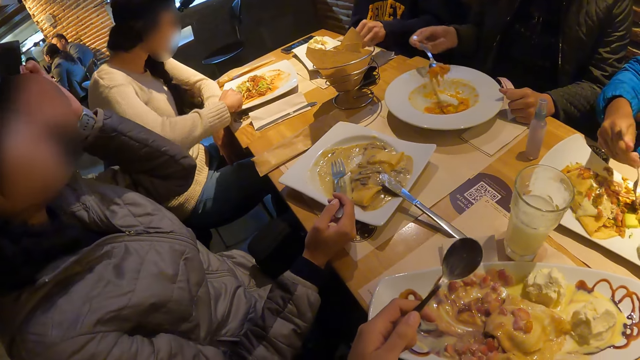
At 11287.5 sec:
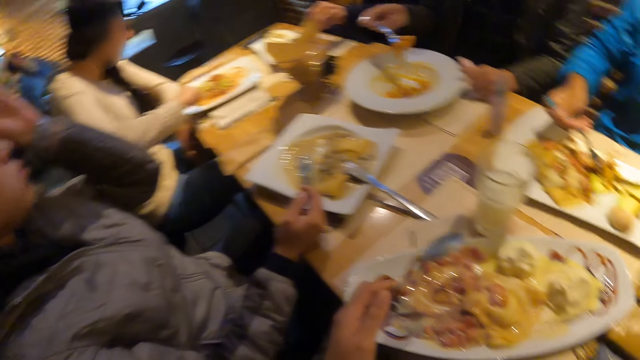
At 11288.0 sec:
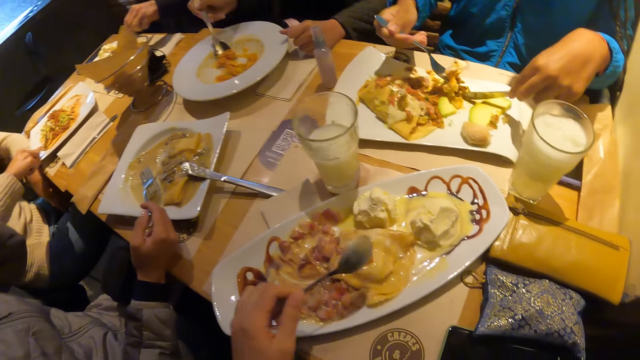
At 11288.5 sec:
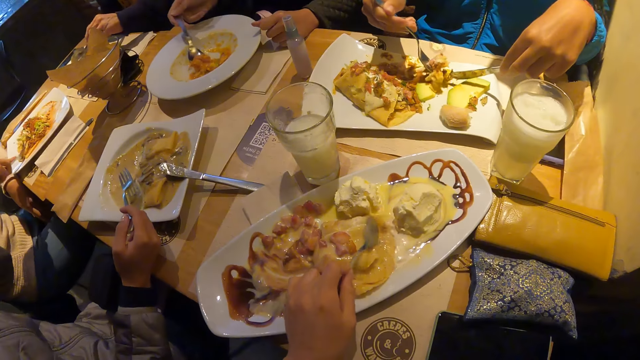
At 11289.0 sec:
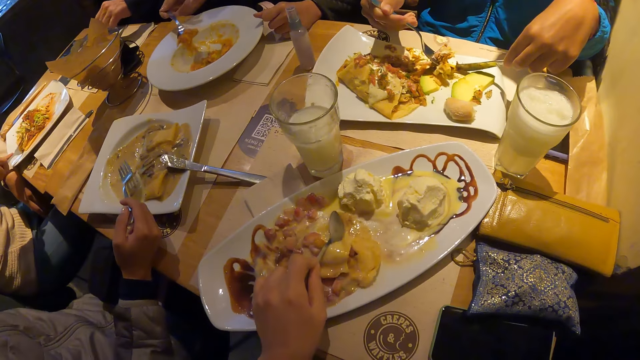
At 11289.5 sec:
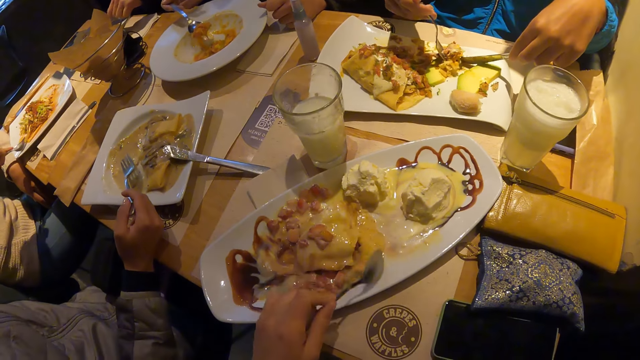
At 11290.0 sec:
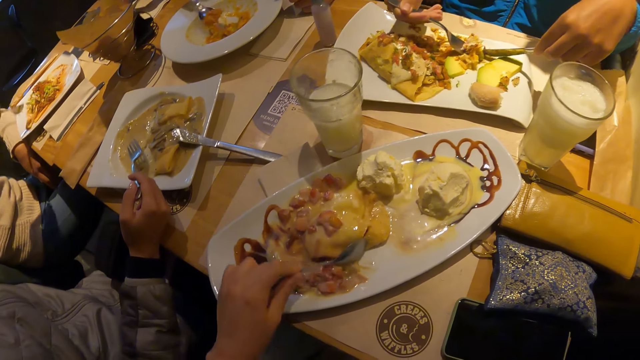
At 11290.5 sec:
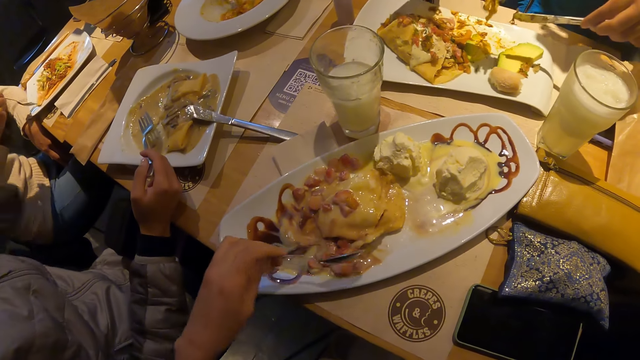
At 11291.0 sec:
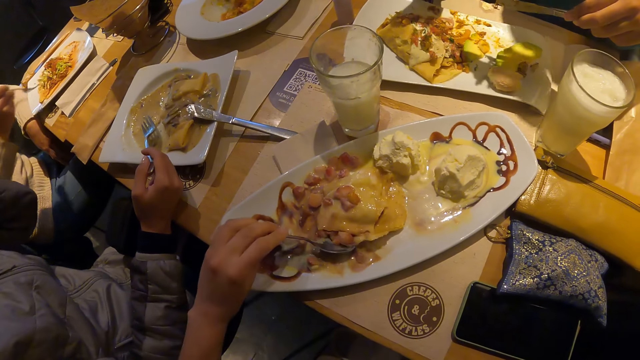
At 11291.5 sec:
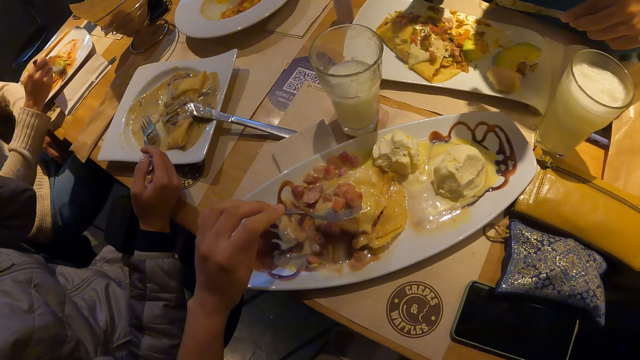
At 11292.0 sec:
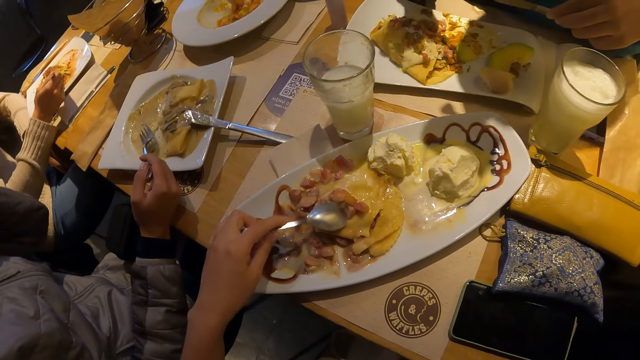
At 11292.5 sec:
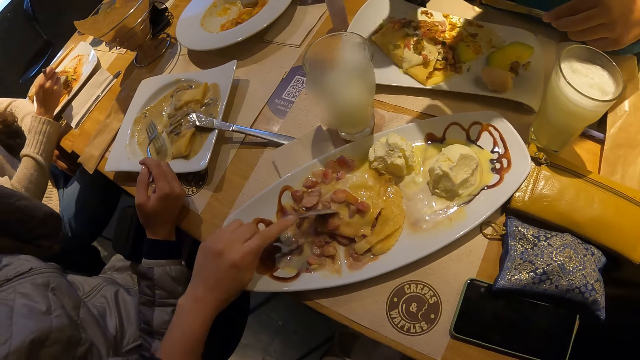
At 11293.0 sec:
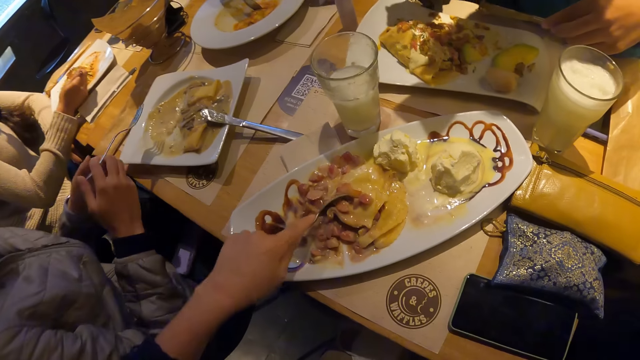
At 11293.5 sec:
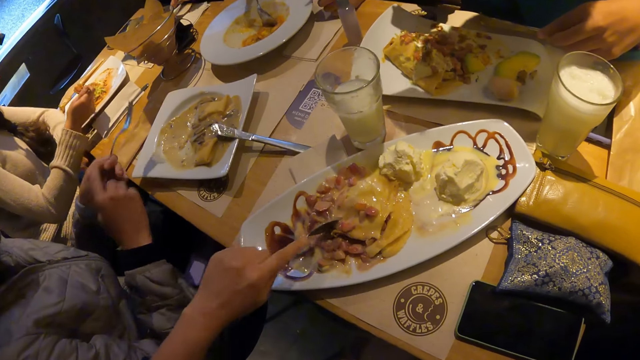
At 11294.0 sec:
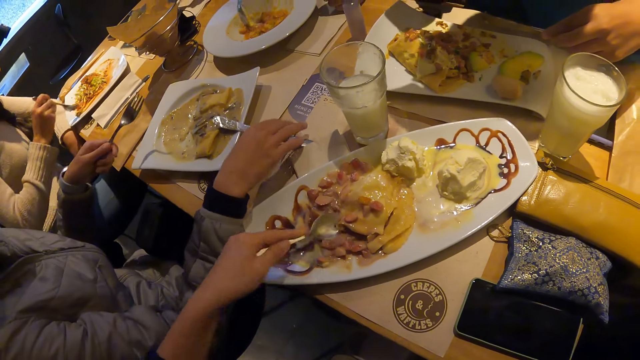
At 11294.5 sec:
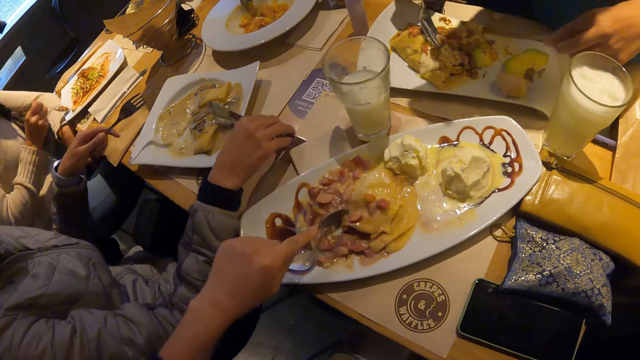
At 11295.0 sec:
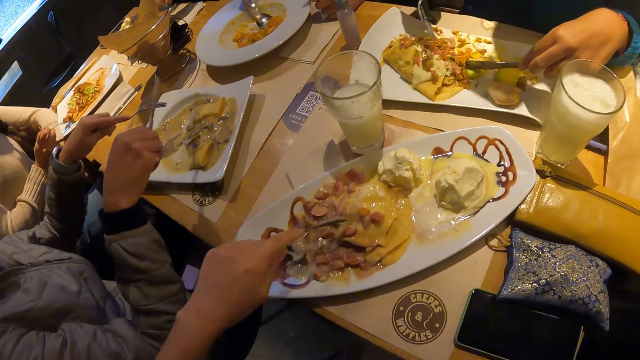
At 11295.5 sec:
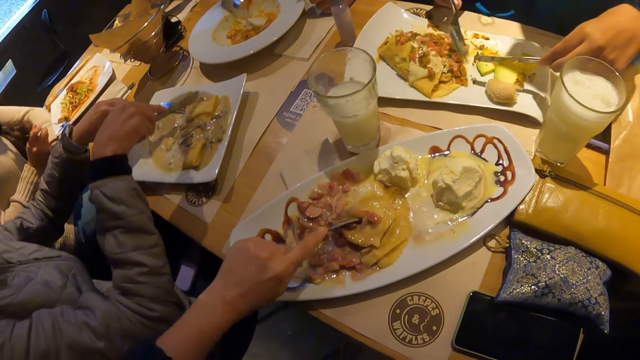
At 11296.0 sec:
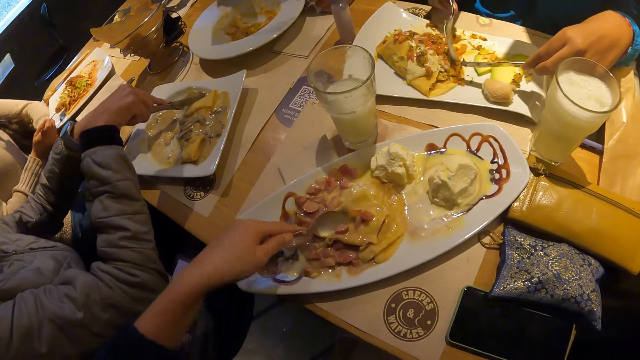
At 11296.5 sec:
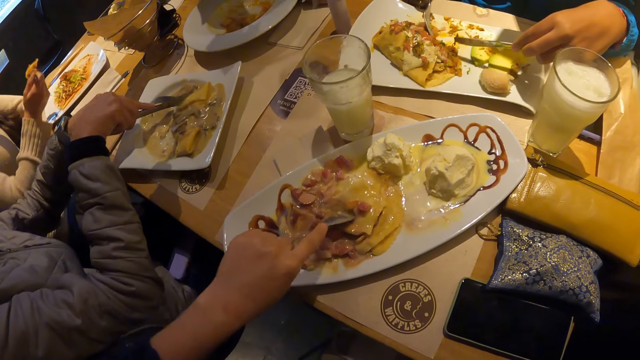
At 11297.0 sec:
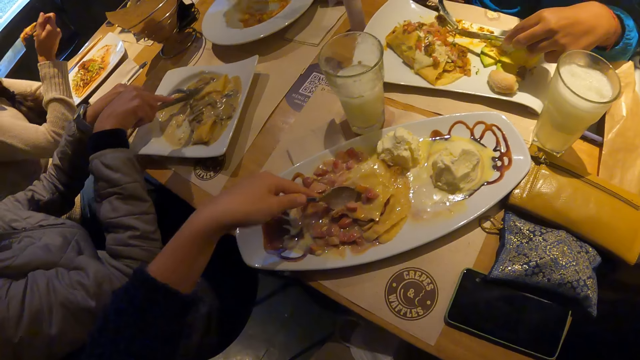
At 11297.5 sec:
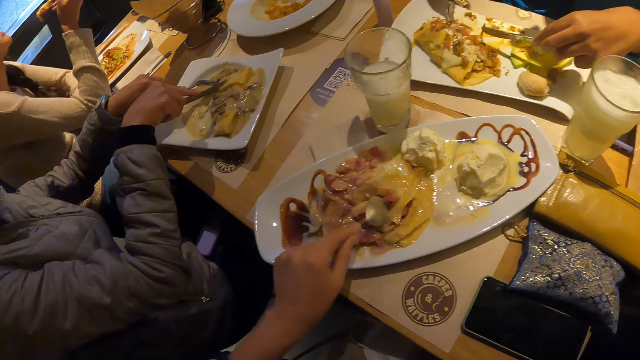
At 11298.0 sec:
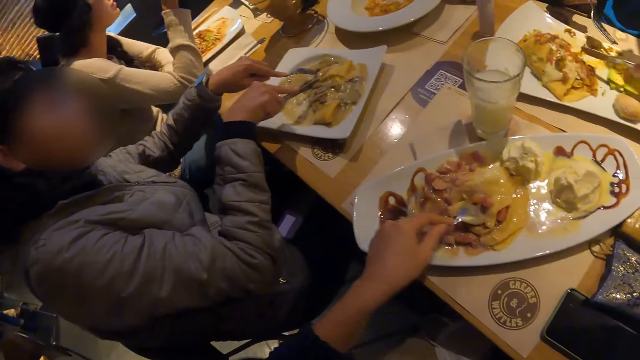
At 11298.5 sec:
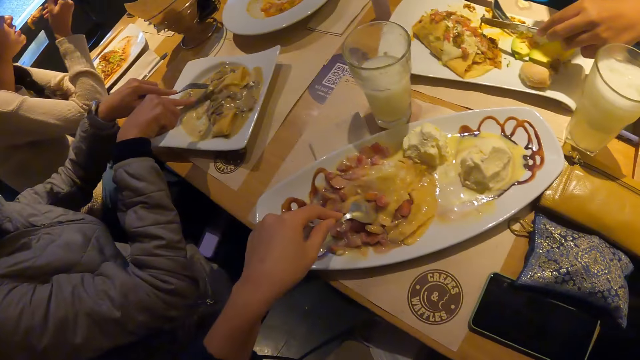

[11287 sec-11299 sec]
The camera wearer moves the food in his plate around with the spoon in his left hand. The woman lifts the food to her mouth with a fork in her right hand. The man picks the knife from the plate with his right hand. He does so again. The man cuts the food with the cutlery in both hands.

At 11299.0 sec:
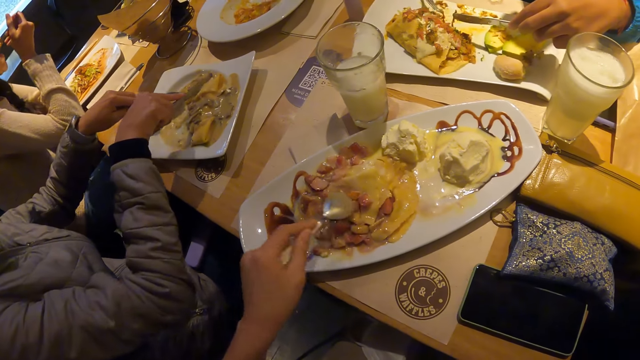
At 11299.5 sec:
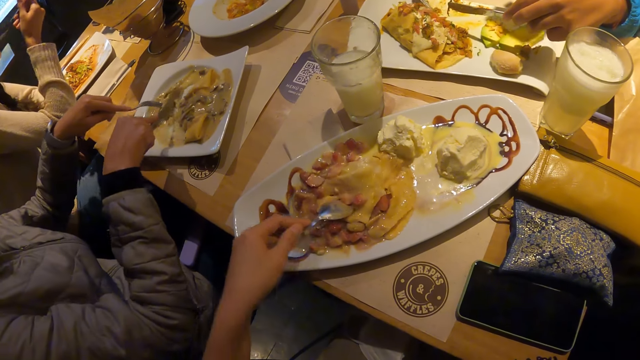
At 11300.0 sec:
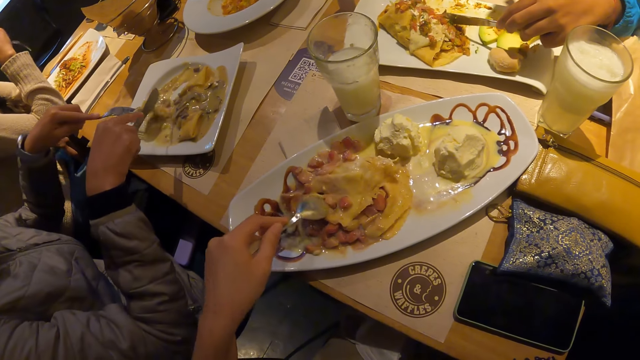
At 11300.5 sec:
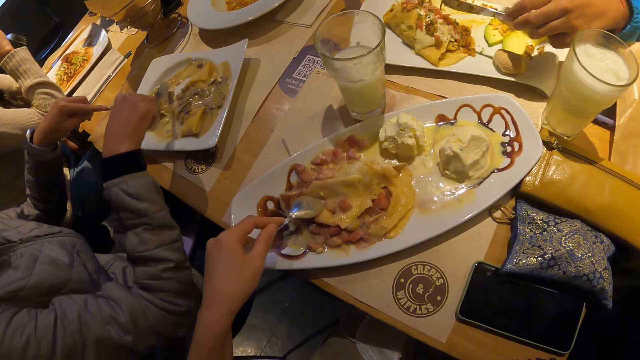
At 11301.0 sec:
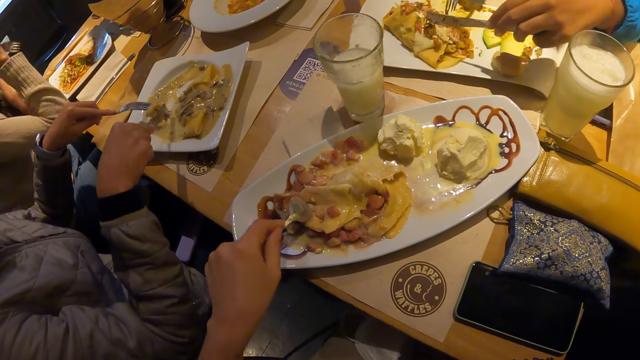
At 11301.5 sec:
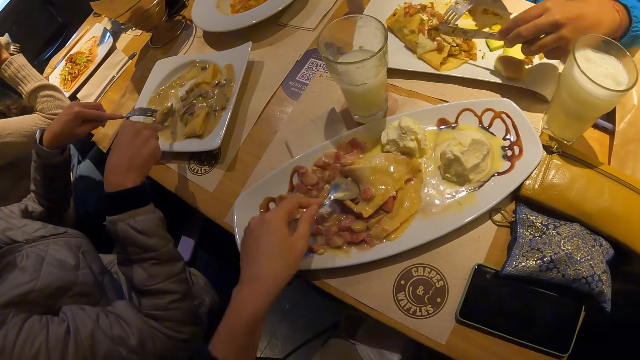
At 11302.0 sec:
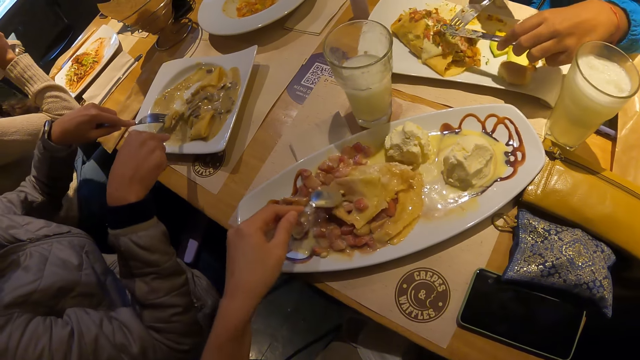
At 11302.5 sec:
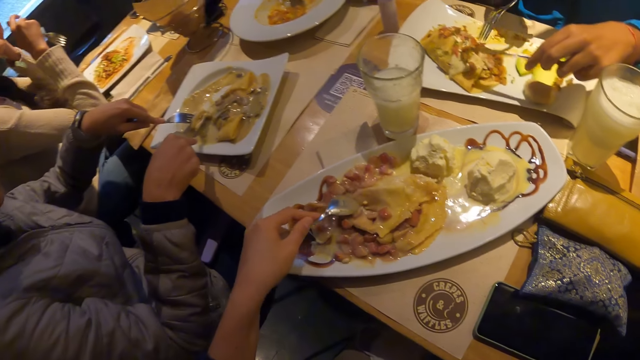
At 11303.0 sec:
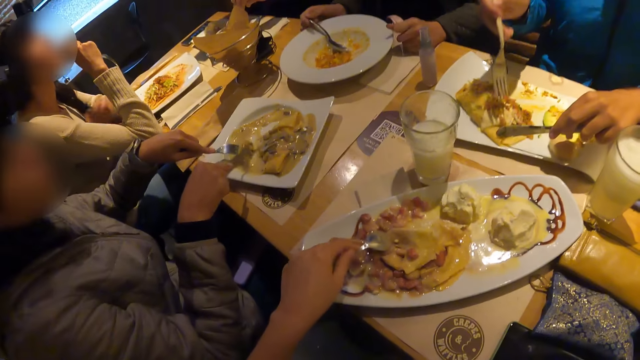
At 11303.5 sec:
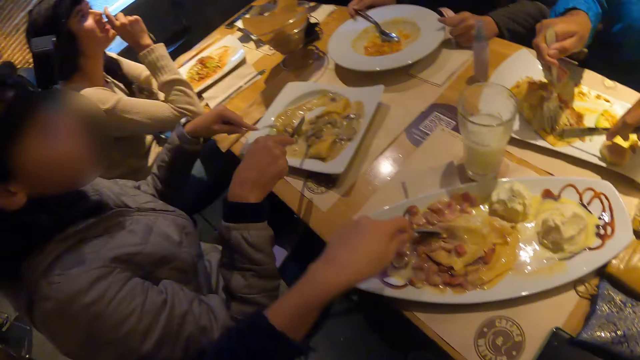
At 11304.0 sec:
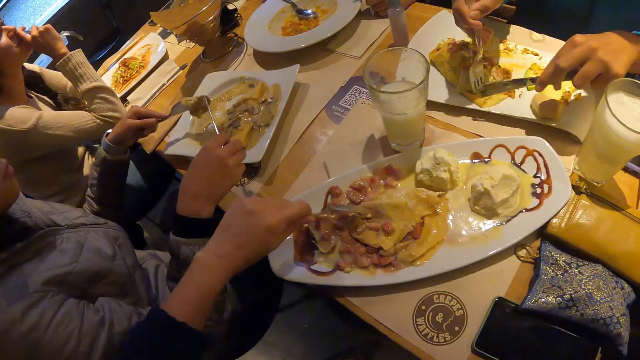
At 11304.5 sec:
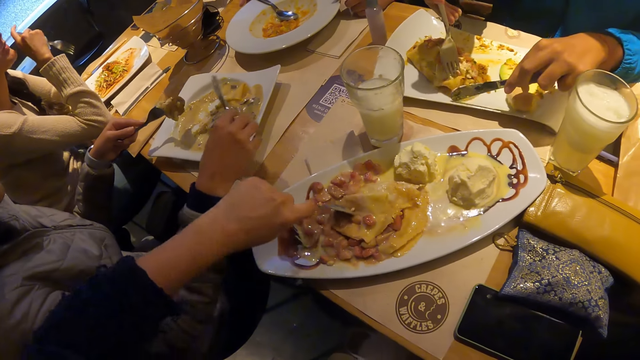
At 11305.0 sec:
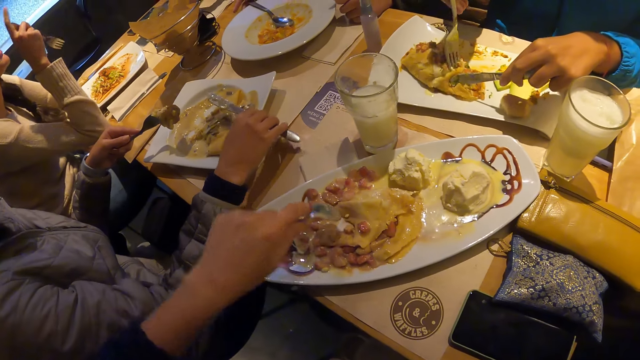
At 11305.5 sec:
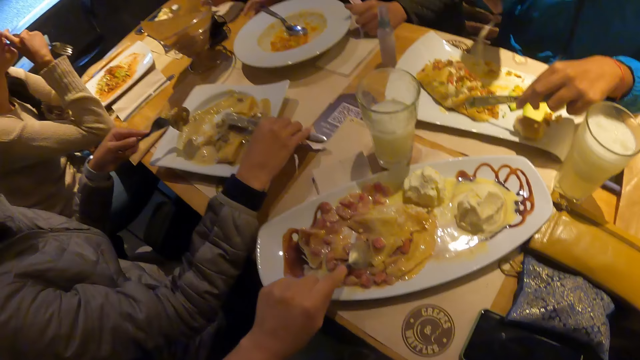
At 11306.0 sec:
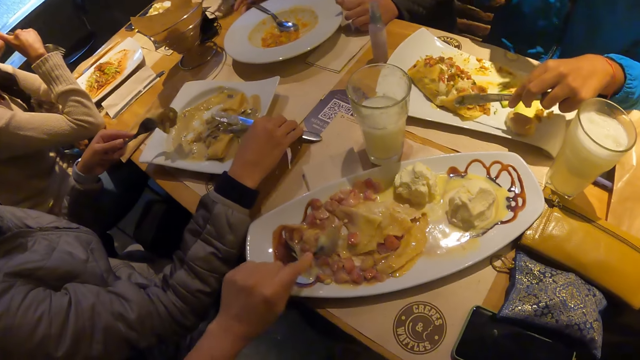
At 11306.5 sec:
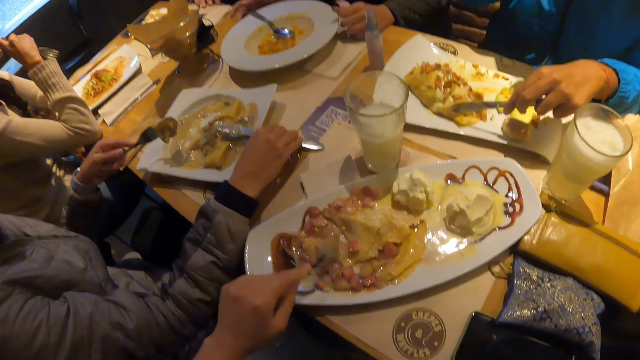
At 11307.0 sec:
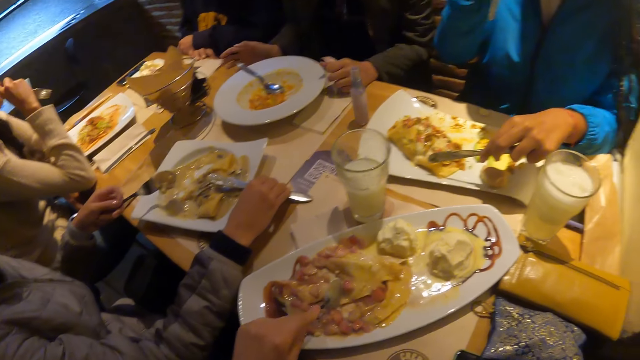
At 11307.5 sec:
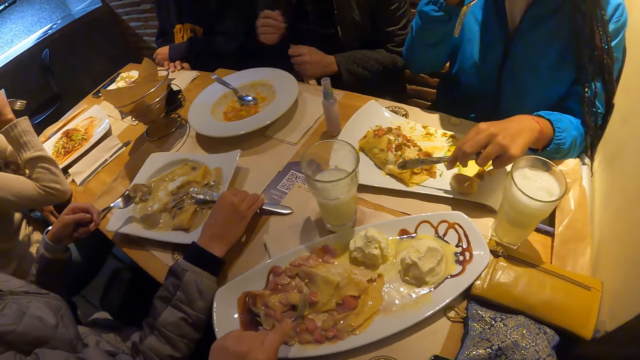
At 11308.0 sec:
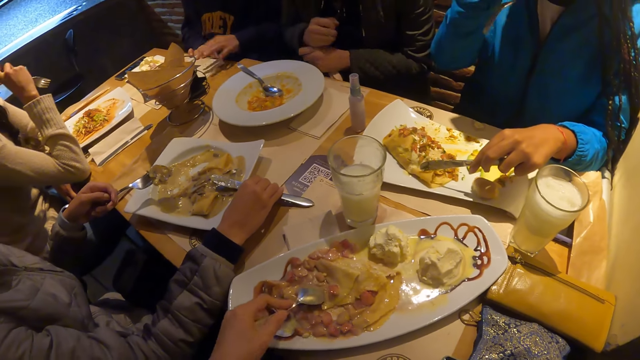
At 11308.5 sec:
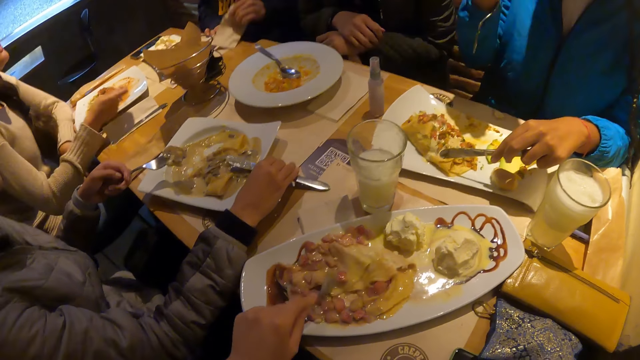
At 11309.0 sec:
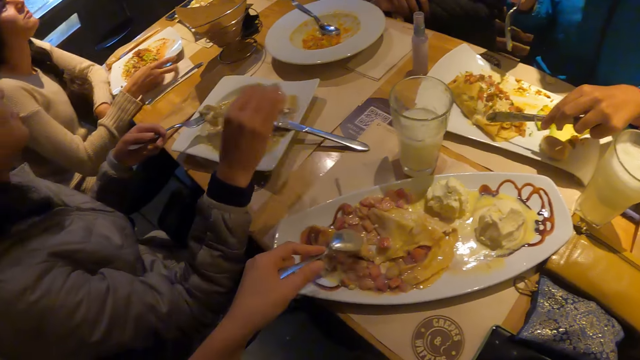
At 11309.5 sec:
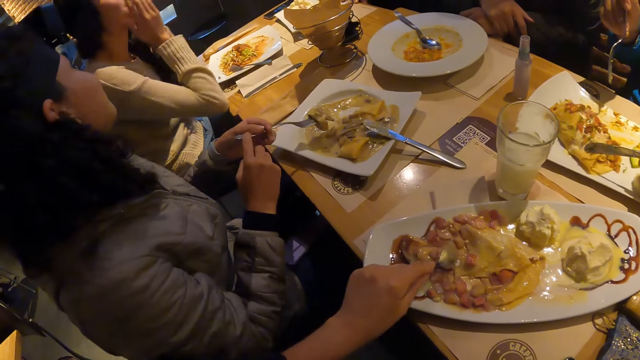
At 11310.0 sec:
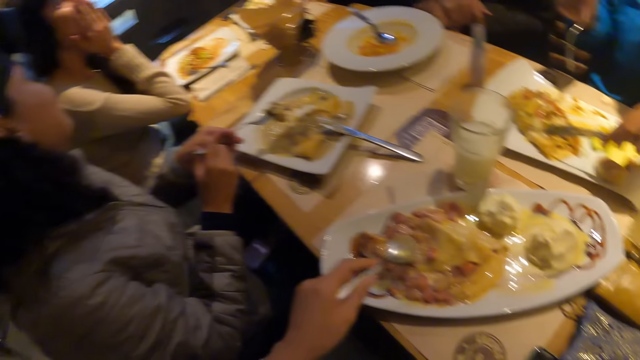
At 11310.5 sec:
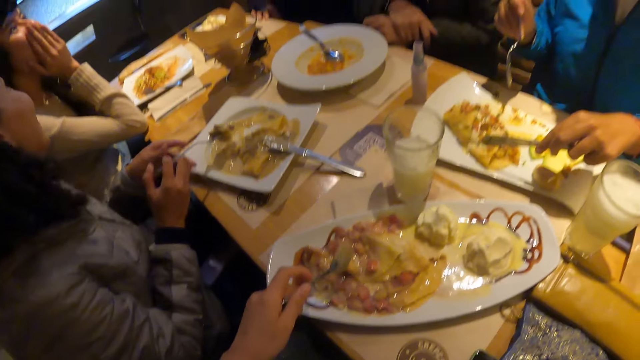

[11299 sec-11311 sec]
The man takes the food from the plate with cutlery in both hands. The camera wearer cuts the food with a spoon in his left hand. The man drops the knife in his right hand on the plate. The man drops the knife on the plate with his right hand. Another woman drops her spoon on the plate with her right hand. The man passes the fork from his left hand to his right hand.
